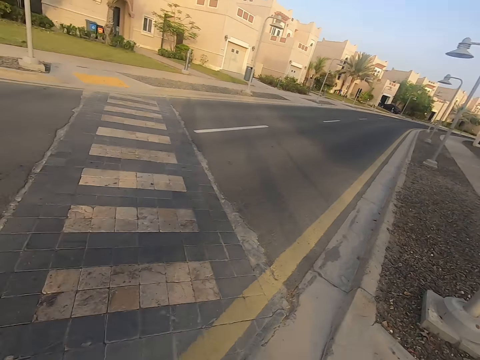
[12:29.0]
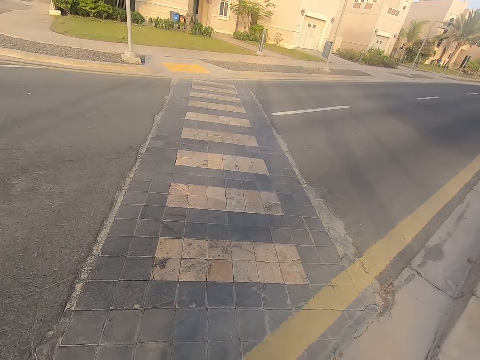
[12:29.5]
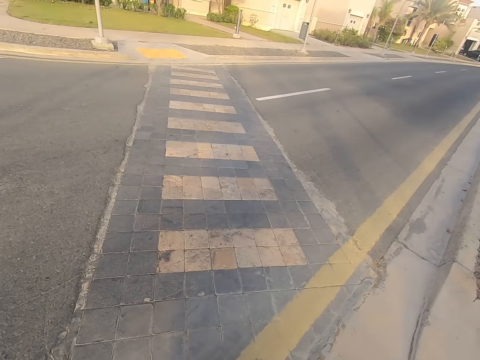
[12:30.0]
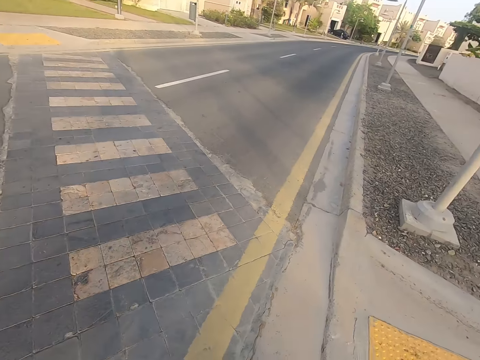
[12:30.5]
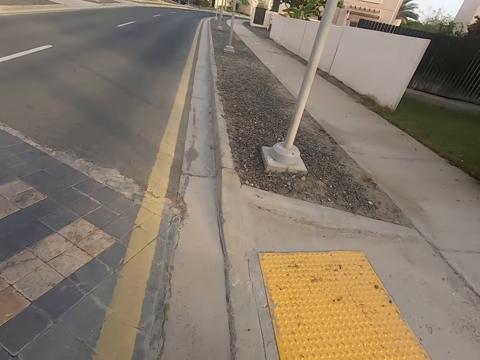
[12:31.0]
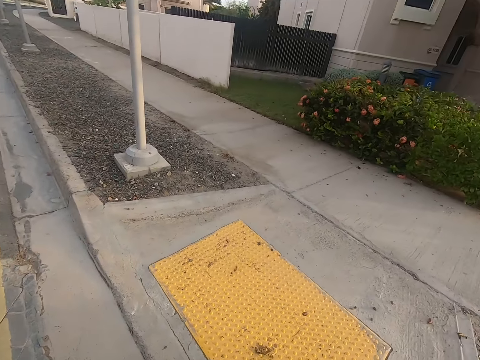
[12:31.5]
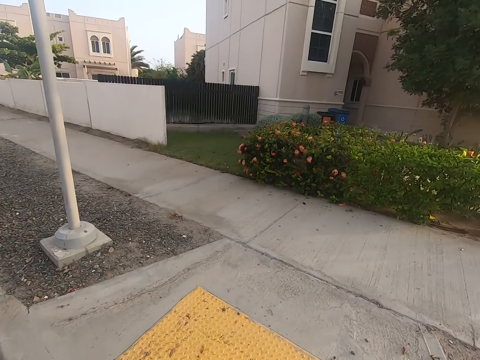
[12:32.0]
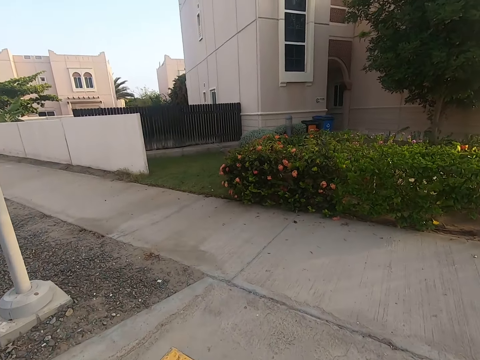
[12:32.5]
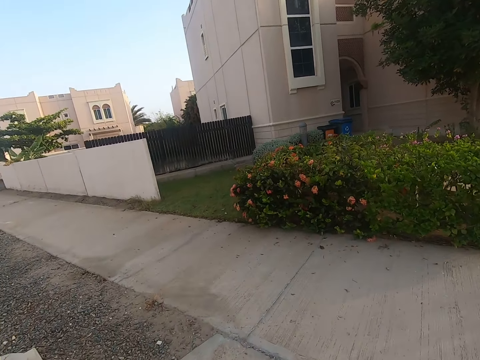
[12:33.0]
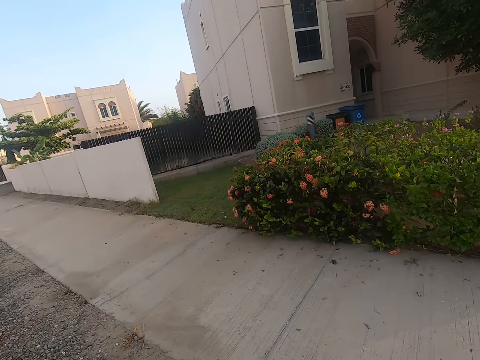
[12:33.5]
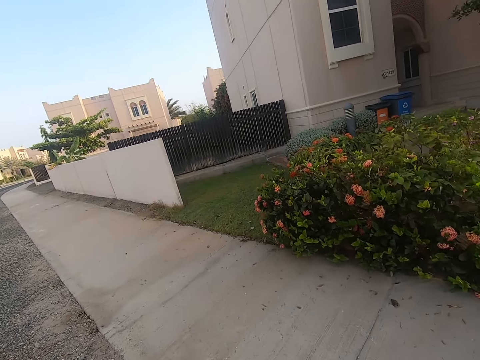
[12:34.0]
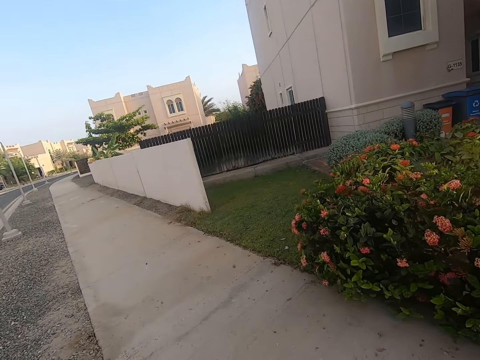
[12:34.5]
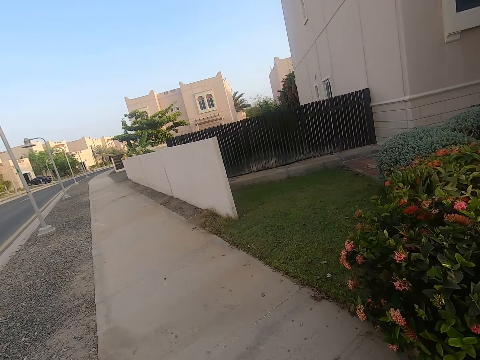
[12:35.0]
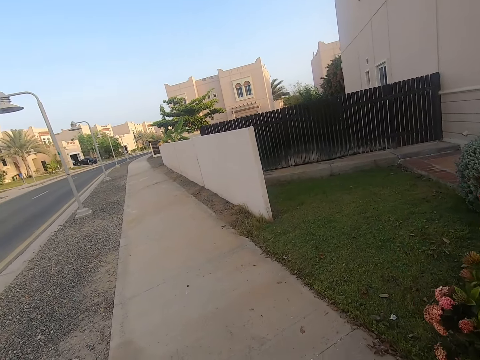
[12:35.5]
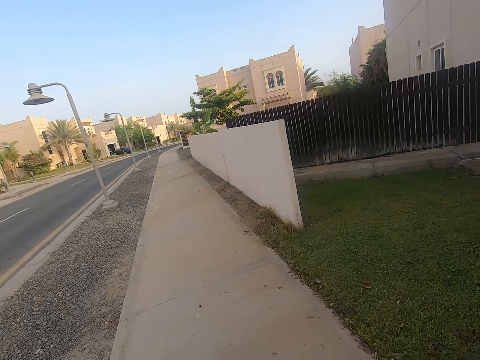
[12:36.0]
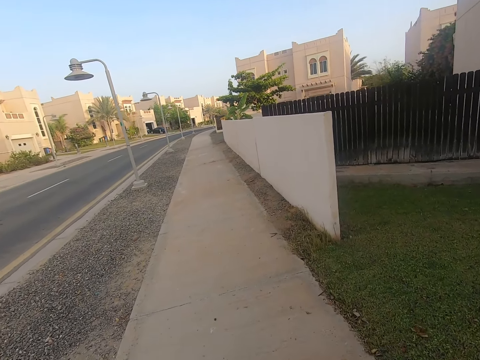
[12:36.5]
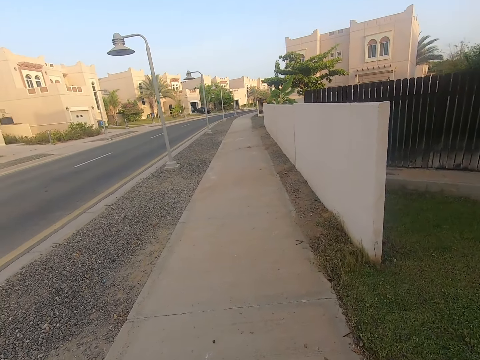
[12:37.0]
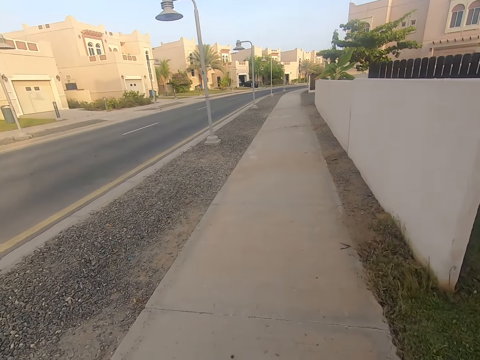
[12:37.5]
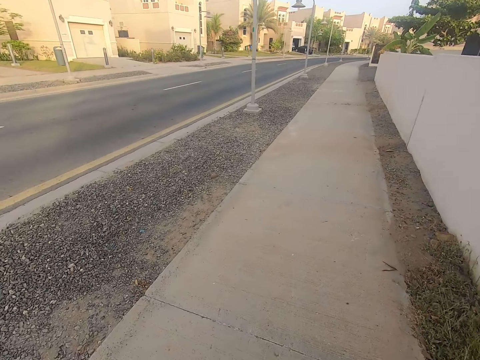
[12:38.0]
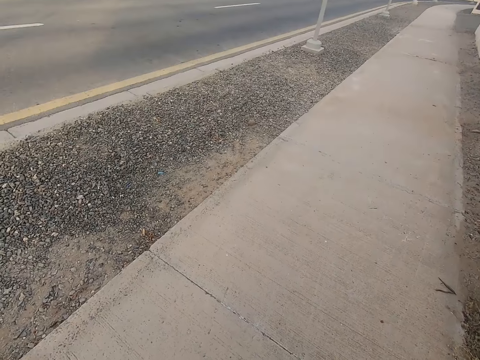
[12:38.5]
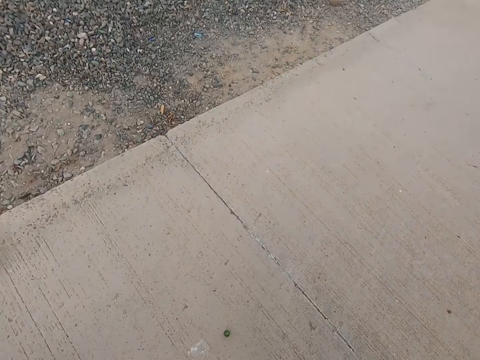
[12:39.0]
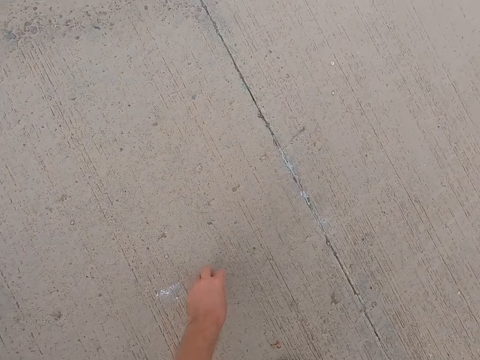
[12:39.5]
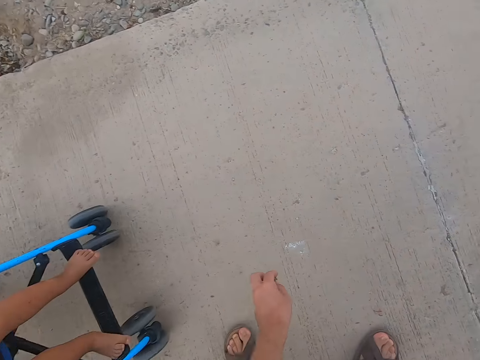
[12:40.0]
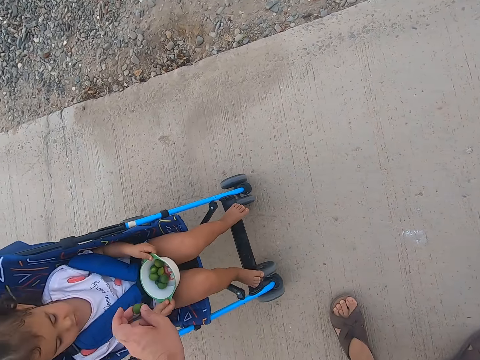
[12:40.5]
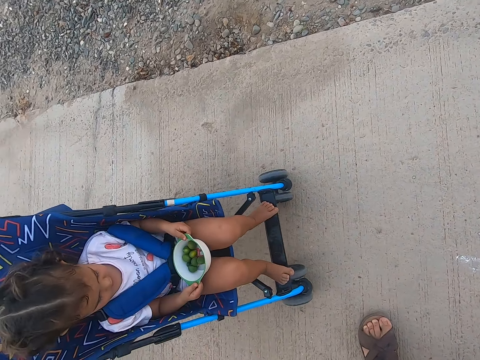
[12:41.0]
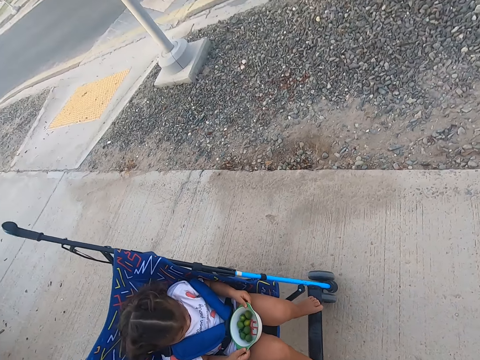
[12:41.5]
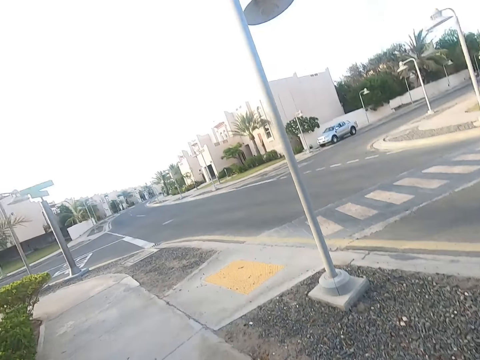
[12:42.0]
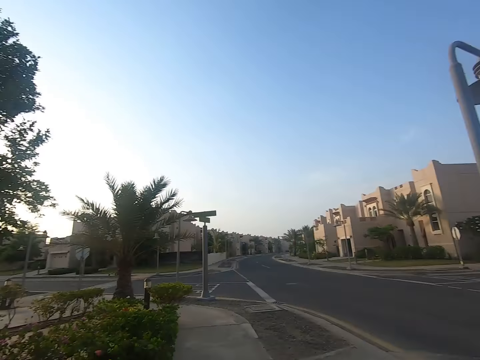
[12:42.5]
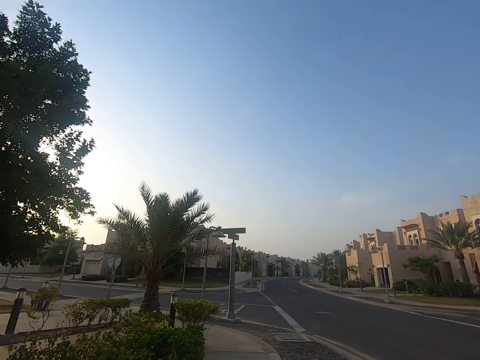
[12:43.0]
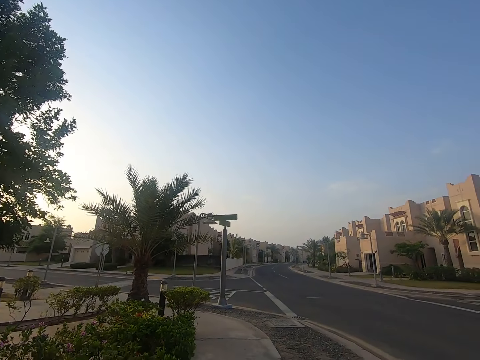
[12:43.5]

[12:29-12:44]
The camera wearer looks backwards. They look on both sides of the road. They turn backwards. They ride a baby in a baby car on the pavement. They push a baby stroller on a pathway. They stop the baby stroller on the pathway. They pick a fruit from the ground. They place the fruit in a bowl.

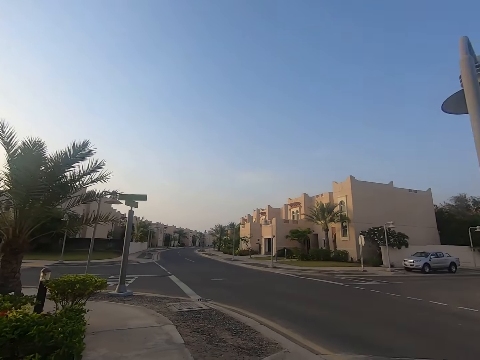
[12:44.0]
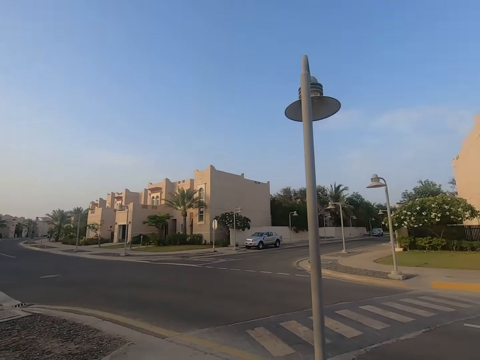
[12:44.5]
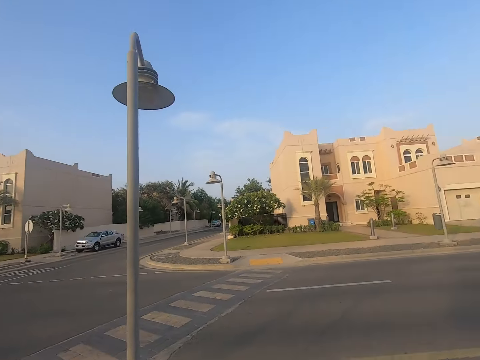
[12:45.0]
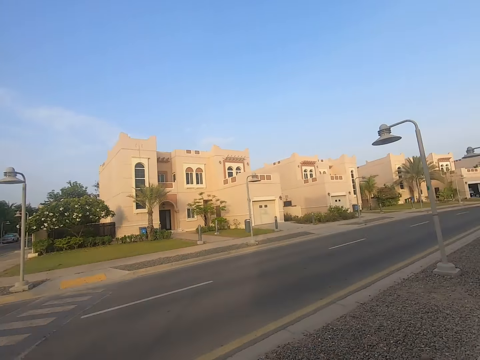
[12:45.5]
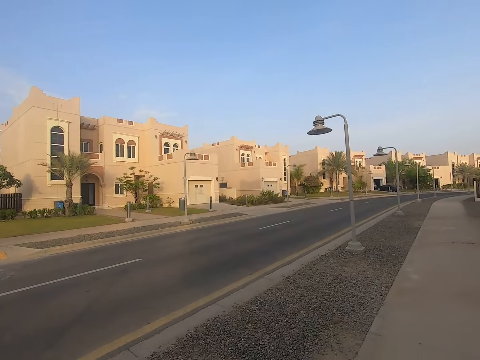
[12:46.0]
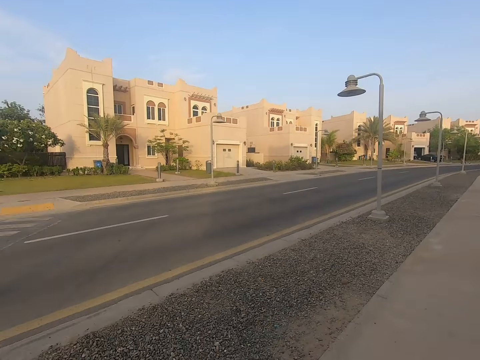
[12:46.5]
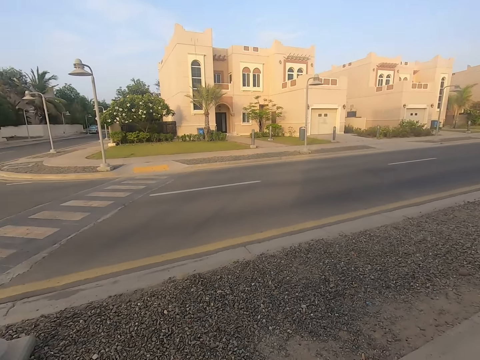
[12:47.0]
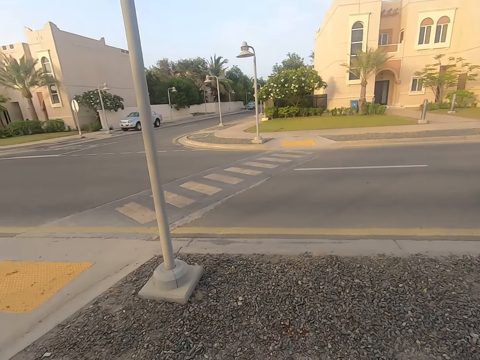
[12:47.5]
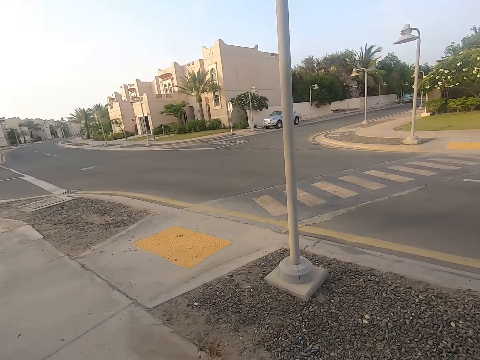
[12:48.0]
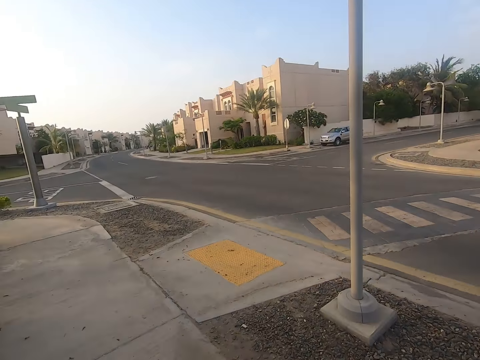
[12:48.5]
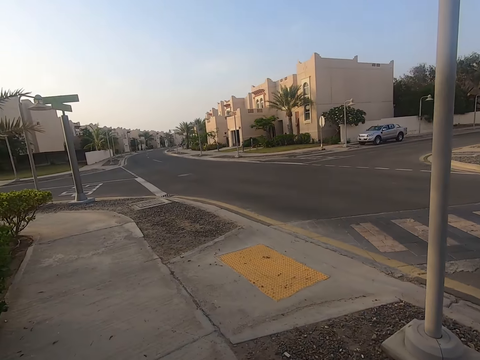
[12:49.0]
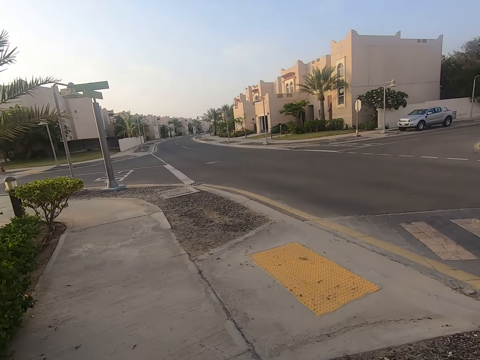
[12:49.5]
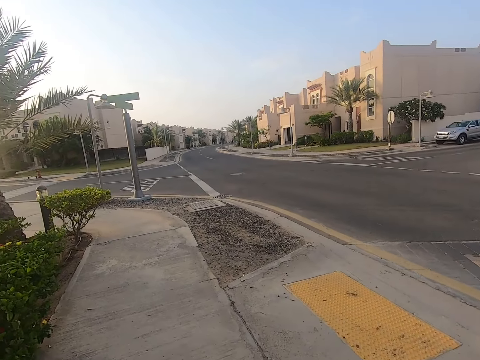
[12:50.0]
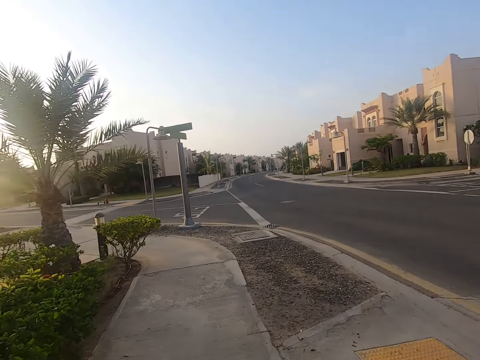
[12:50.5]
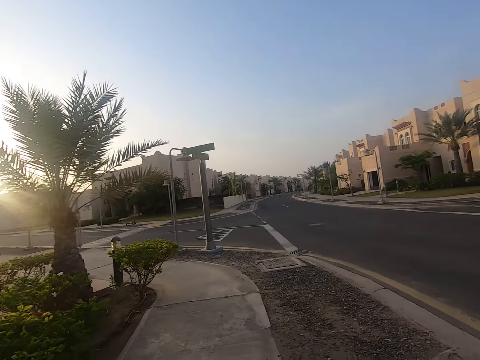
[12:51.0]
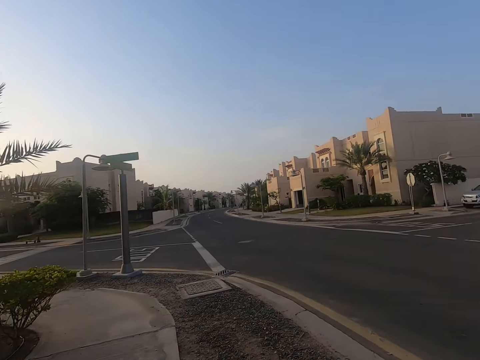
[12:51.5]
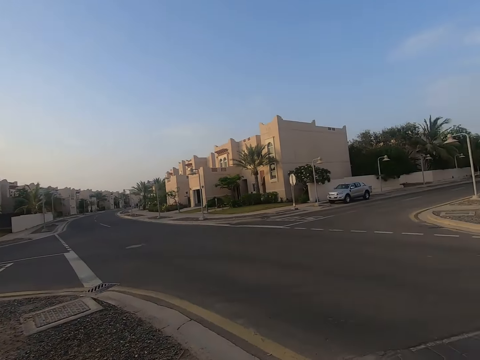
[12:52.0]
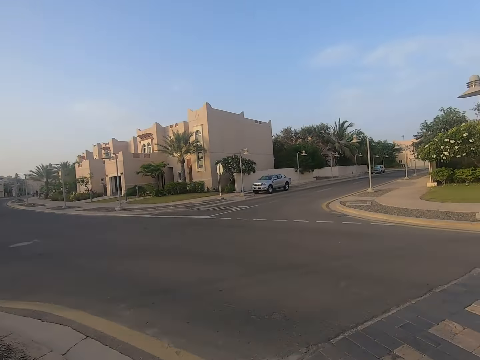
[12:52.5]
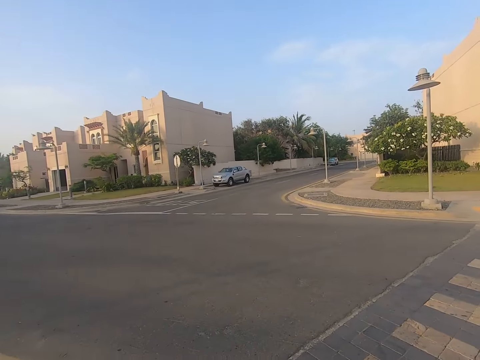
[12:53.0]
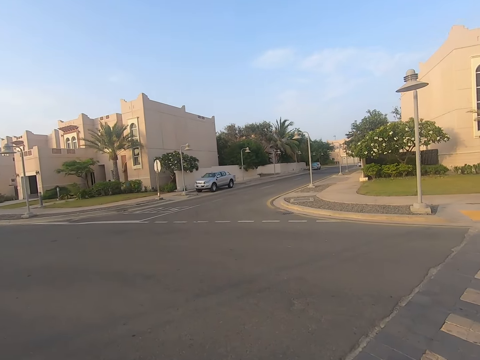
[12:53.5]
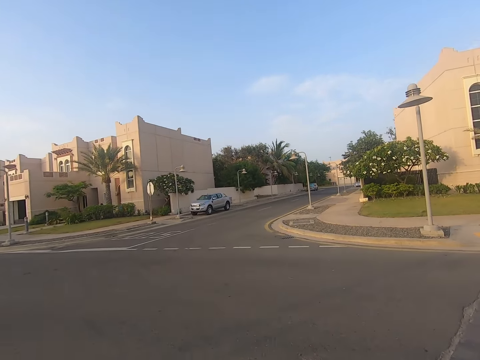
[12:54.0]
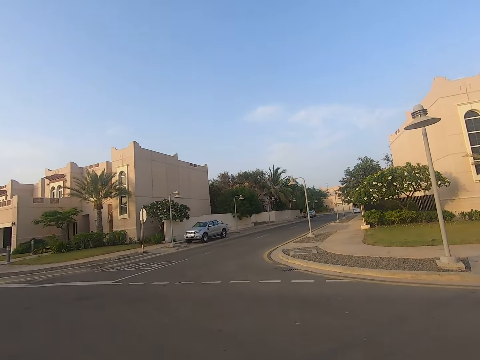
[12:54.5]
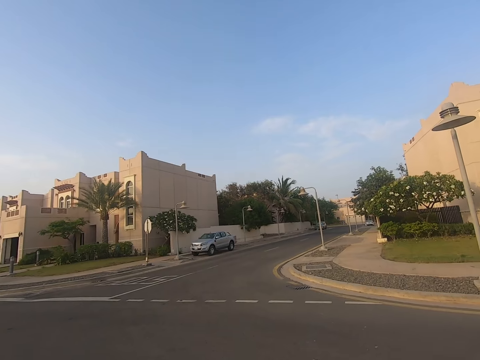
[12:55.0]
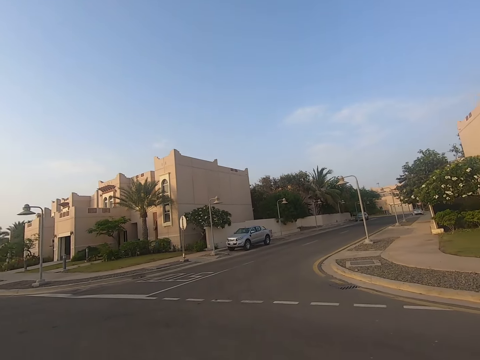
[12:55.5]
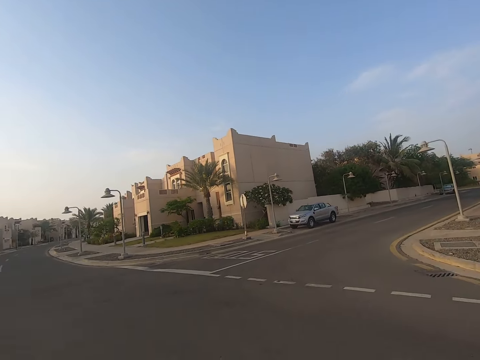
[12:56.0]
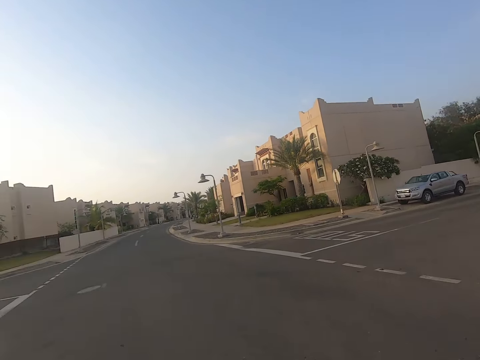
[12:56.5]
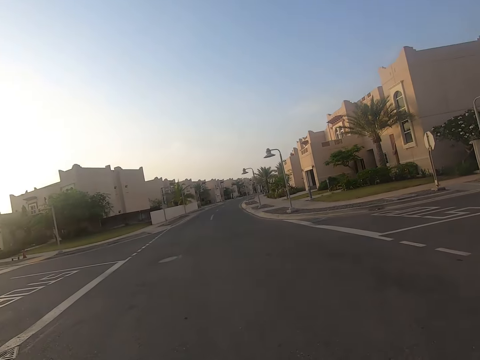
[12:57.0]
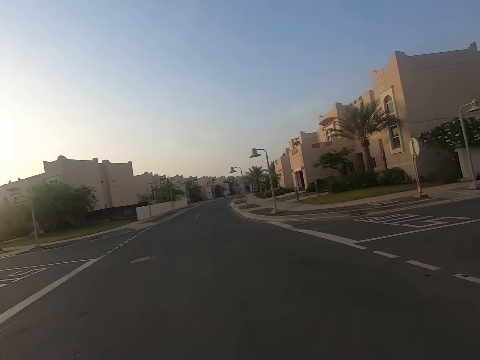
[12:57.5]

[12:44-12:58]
The camera wearer looks around. They turn around. They ride a baby in a baby car on the pavement. They turn around the pavement. They turn the baby stroller back. They cross the road. They look around the road.
